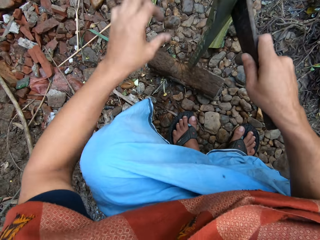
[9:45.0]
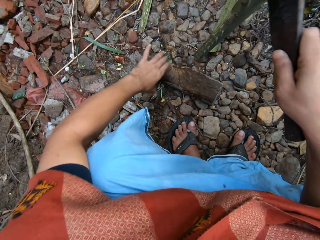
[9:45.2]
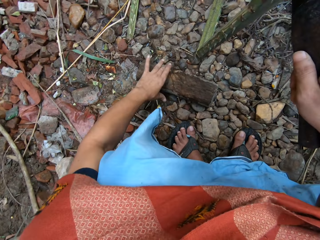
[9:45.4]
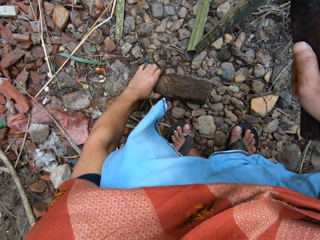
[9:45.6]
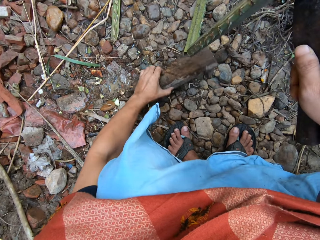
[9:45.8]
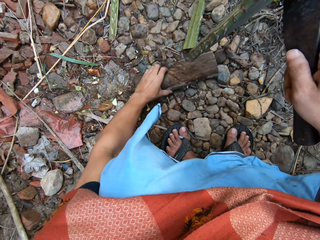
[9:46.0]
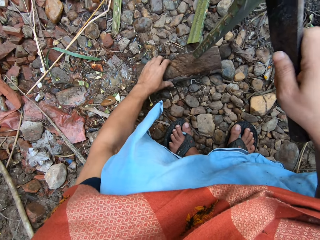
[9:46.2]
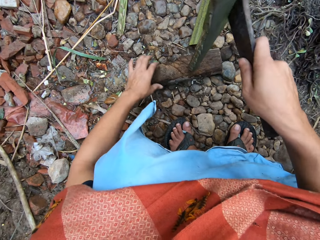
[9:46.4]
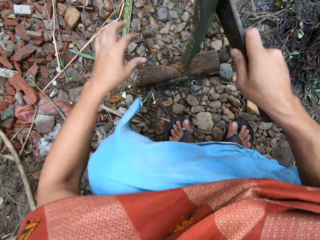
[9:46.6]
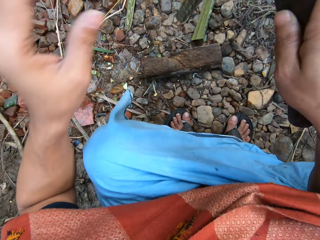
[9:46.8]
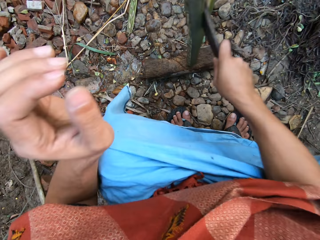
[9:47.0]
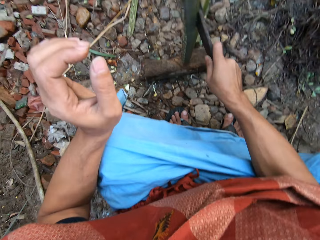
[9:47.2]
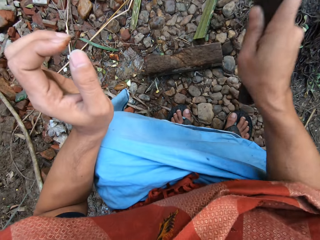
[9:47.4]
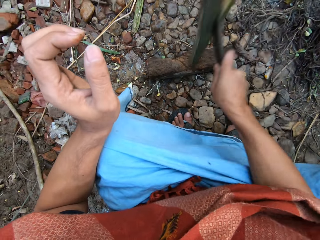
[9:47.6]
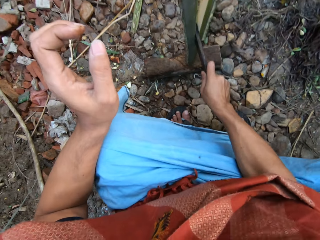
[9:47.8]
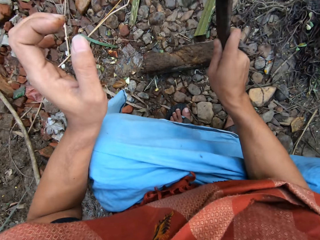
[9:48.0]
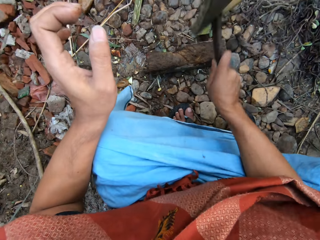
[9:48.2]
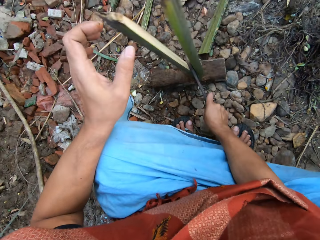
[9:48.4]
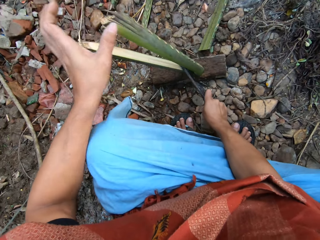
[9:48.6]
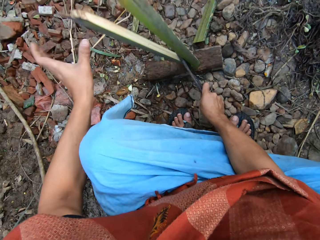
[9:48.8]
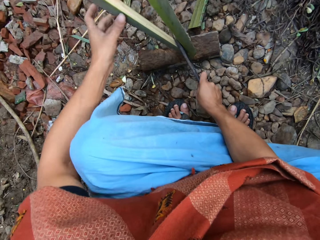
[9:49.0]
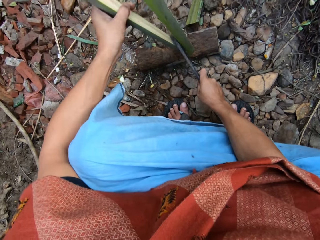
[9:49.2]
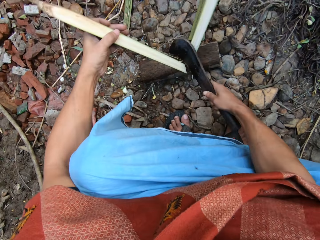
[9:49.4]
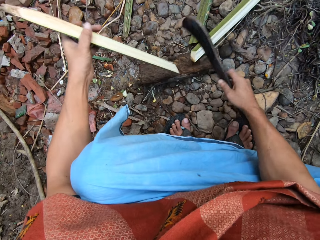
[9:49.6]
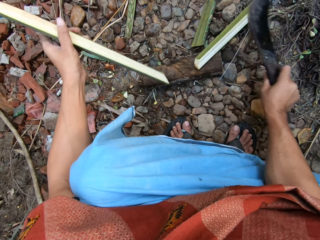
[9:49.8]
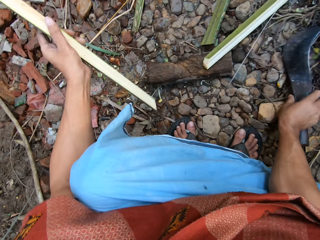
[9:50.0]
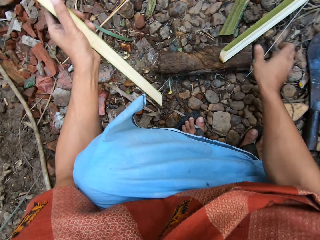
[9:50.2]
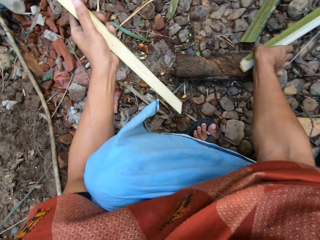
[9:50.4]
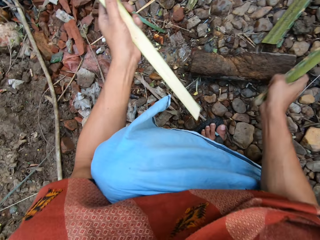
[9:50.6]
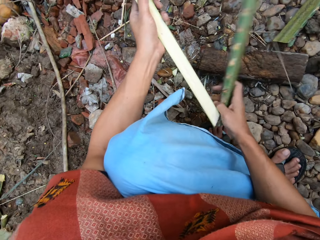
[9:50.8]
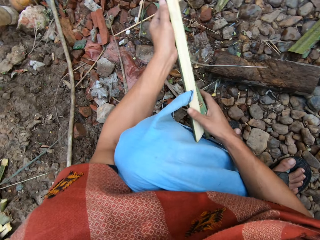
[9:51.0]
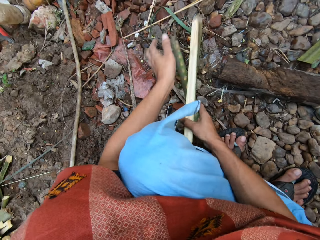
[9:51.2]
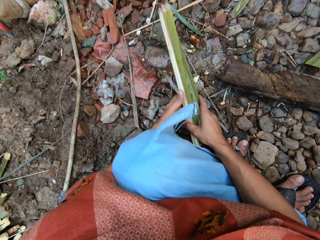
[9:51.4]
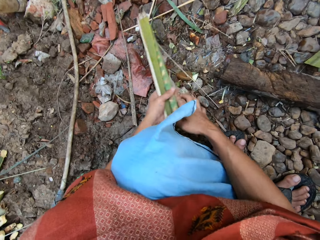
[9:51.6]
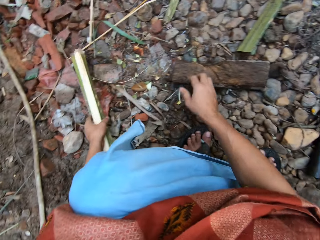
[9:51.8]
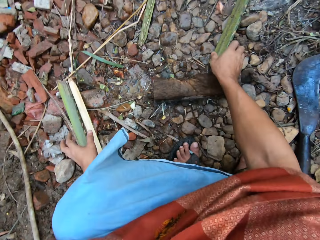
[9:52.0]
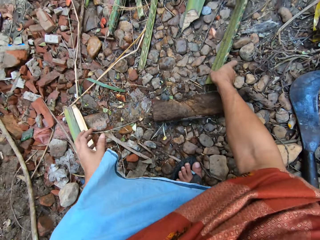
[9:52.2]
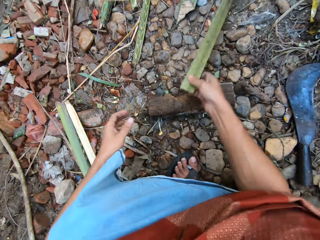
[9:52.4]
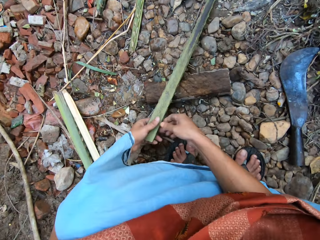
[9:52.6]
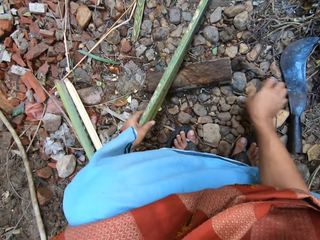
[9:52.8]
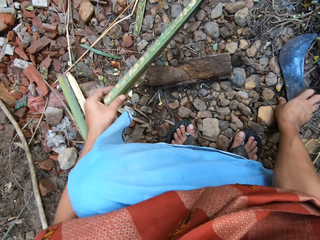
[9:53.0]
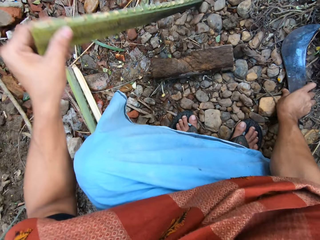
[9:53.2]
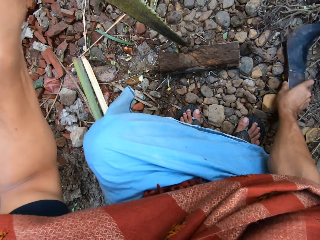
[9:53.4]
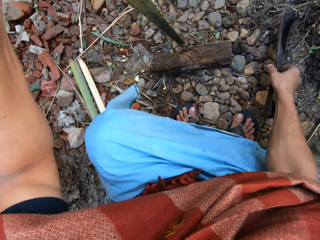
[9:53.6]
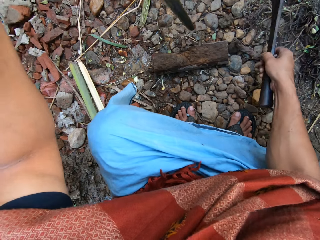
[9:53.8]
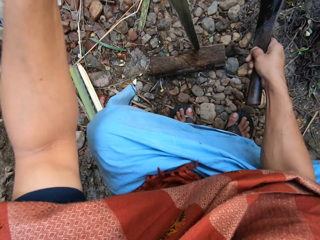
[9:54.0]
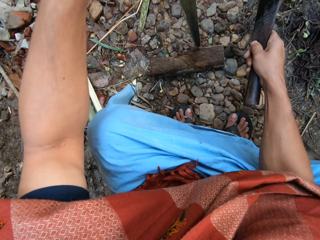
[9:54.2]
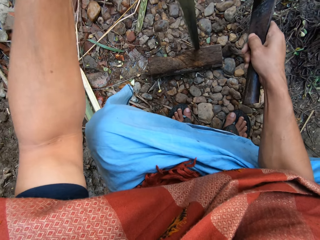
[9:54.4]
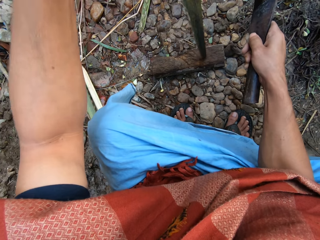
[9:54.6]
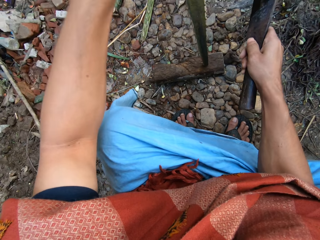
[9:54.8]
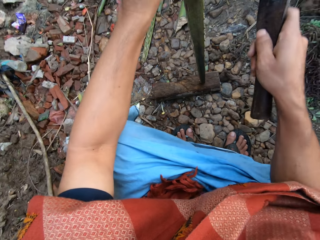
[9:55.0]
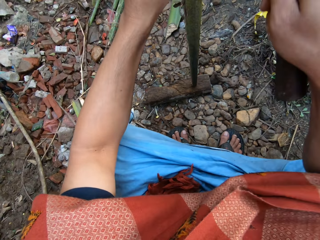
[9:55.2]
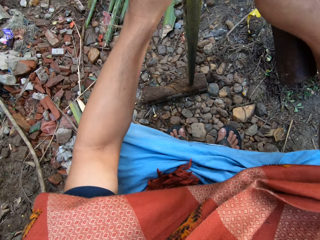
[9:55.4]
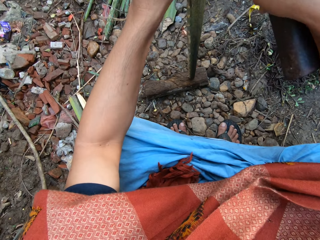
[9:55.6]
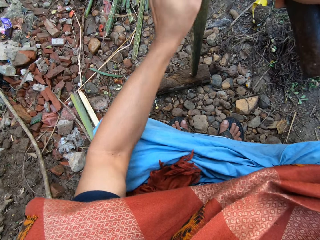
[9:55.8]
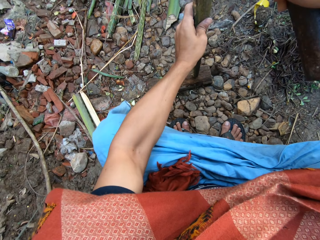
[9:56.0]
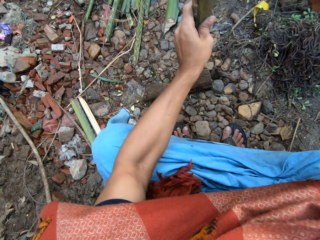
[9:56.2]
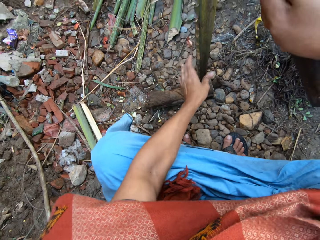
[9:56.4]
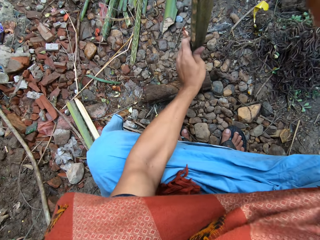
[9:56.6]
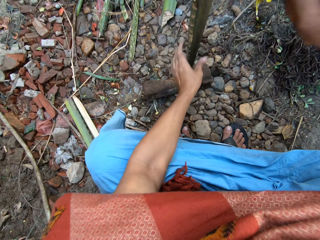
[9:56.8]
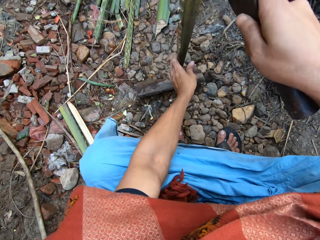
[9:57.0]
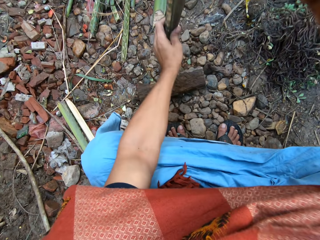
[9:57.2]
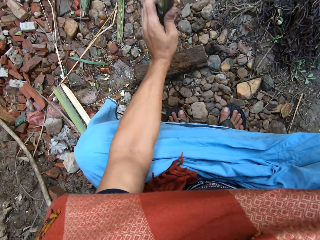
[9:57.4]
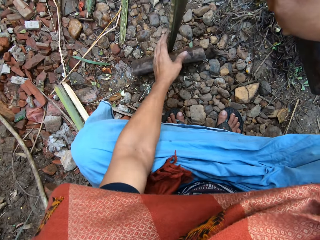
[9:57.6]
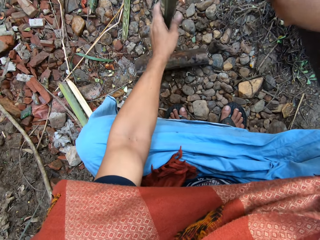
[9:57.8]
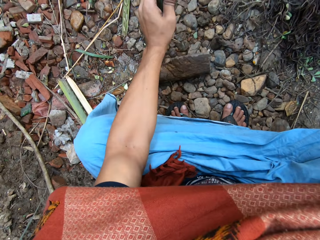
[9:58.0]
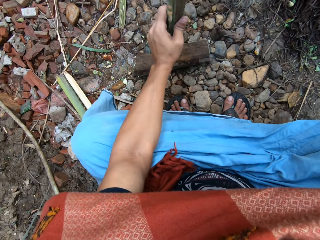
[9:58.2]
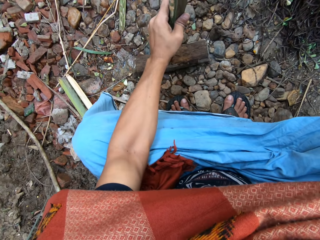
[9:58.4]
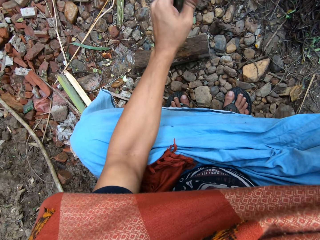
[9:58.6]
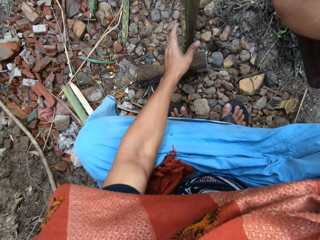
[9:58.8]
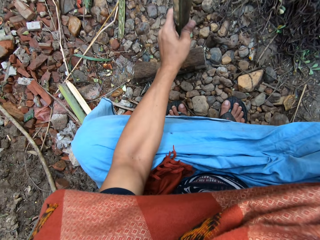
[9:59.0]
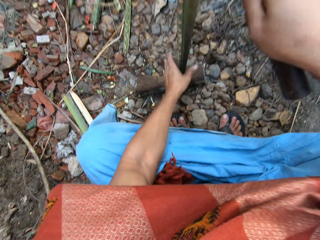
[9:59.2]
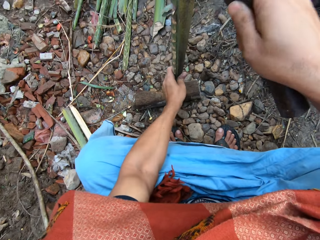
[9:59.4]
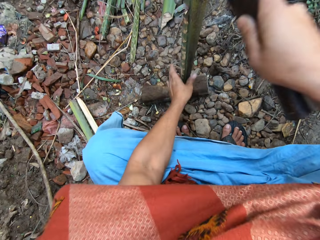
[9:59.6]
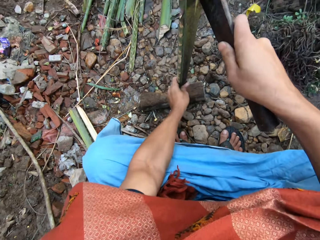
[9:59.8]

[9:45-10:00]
The camera wearer adjusts the cutting block with his left hand. He splits the short bamboo on the cutting block with the pruning knife in his right hand. He gathers the split bamboo with both hands. He puts the split bamboo on the floor with his left hand. He adjusts the short bamboo on the cutting block with his left hand. He splits the short bamboo on the cutting block with the pruning knife in his right hand.

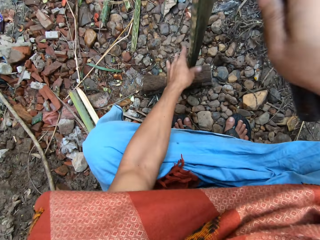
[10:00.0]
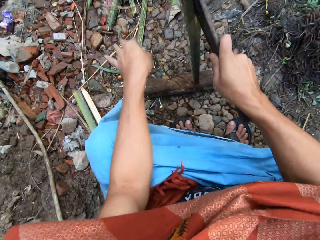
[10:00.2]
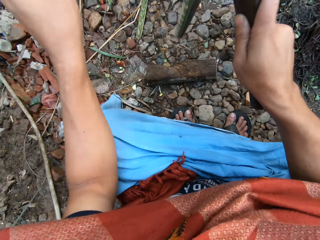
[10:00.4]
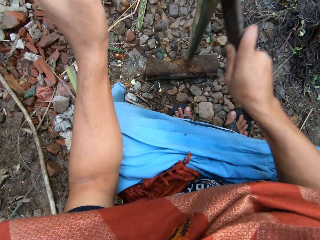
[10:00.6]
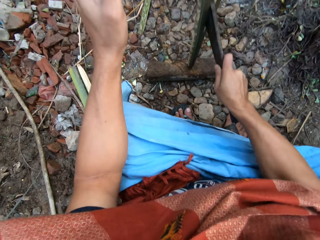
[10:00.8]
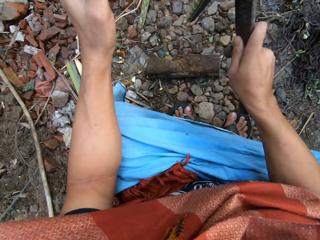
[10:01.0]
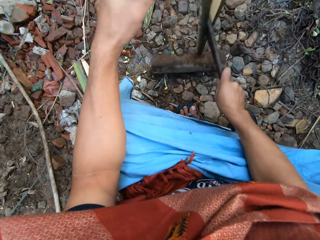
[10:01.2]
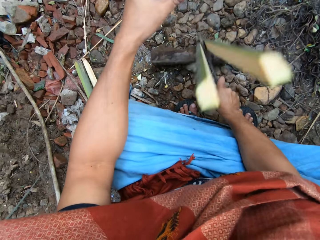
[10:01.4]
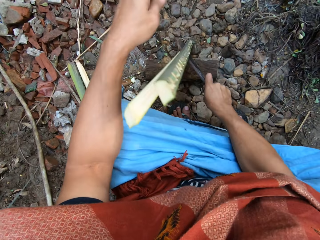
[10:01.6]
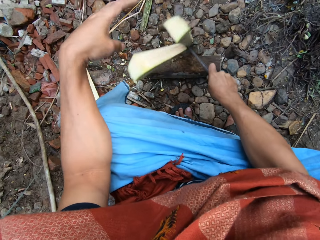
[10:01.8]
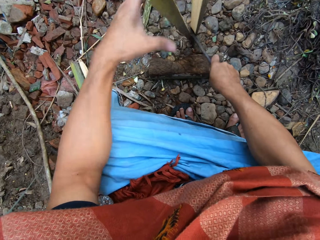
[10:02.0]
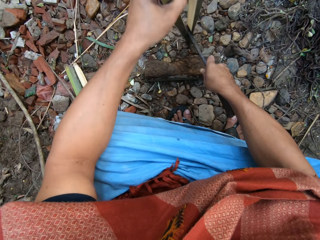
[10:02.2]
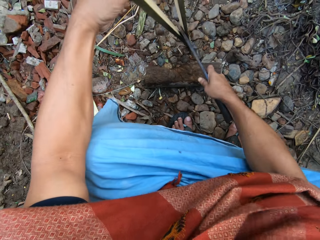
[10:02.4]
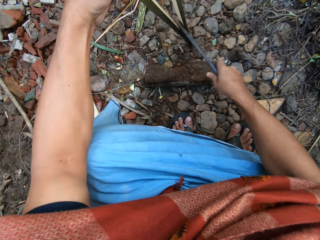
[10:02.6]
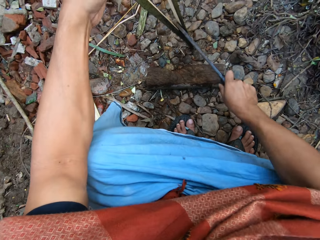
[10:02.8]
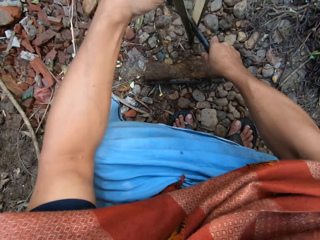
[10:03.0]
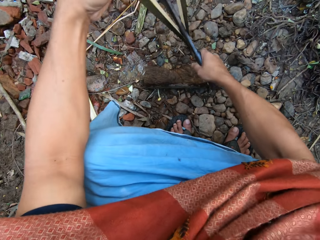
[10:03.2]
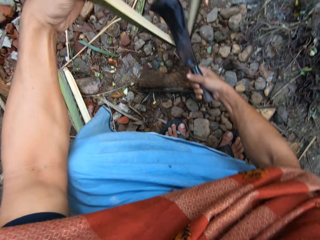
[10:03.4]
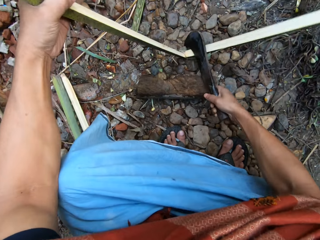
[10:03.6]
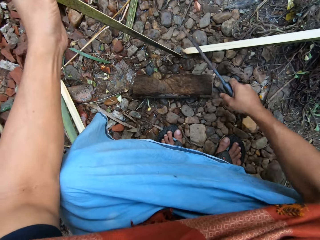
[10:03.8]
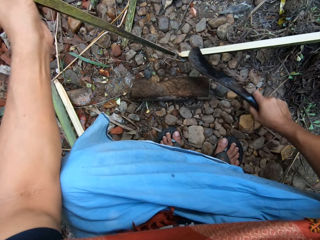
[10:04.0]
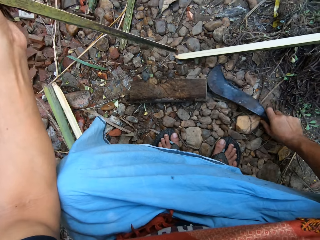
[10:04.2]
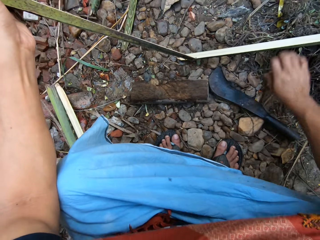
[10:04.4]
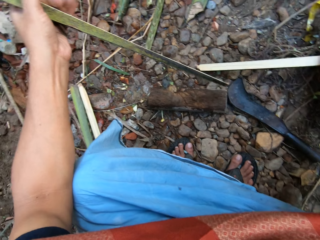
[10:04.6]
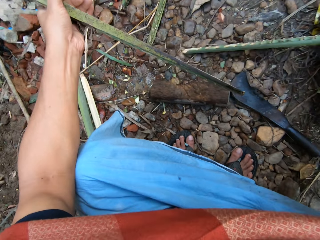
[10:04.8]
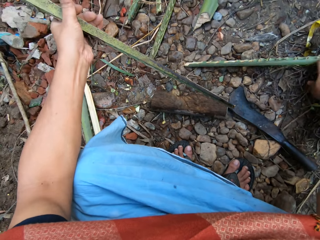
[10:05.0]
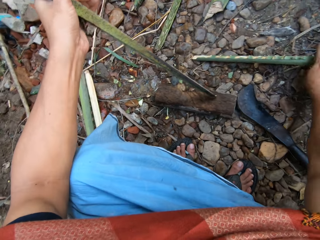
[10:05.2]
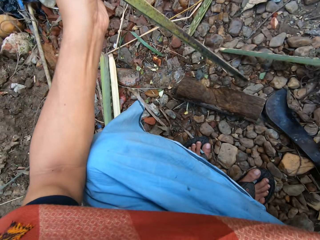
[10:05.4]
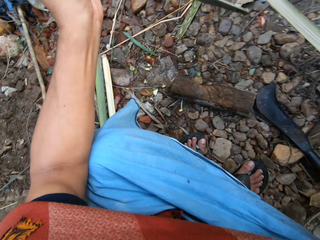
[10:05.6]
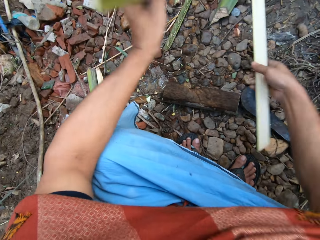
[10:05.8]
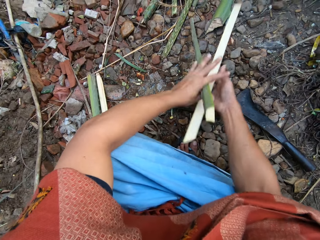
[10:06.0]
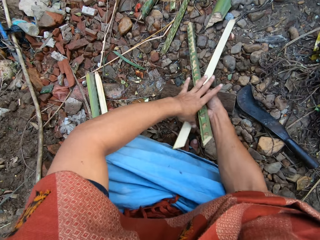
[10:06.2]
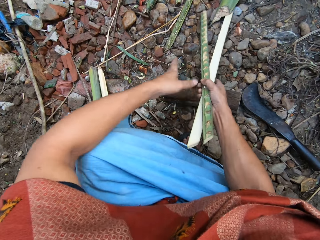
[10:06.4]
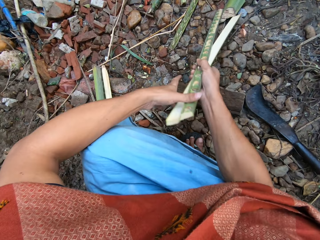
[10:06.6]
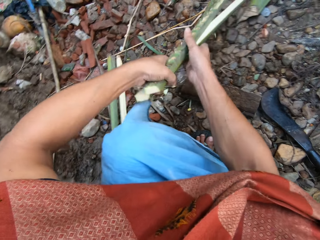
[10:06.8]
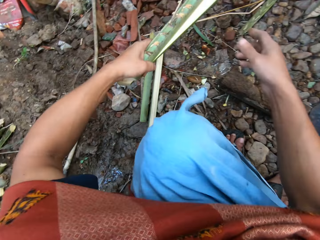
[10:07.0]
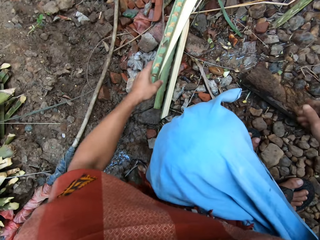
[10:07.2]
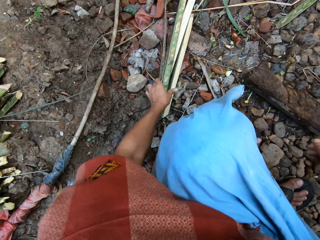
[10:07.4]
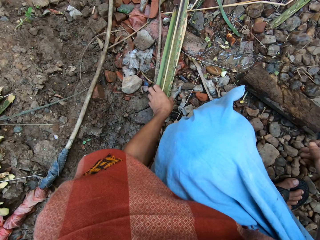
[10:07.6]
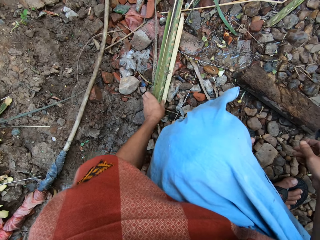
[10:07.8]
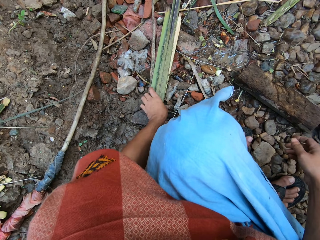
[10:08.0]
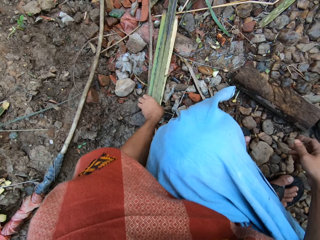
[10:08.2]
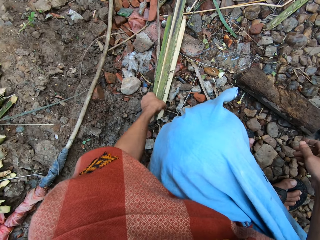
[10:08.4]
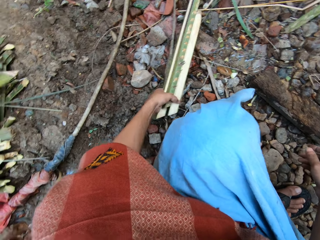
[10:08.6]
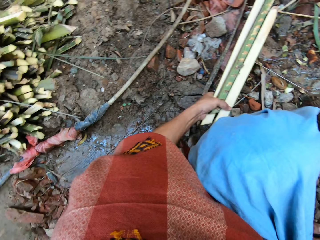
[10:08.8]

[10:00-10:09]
The camera wearer gathers the split bamboo with his left hand.
